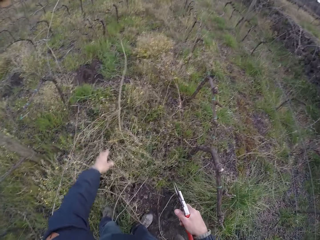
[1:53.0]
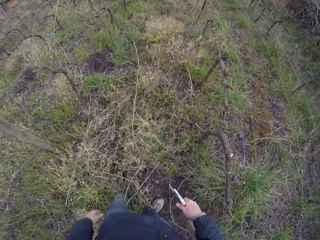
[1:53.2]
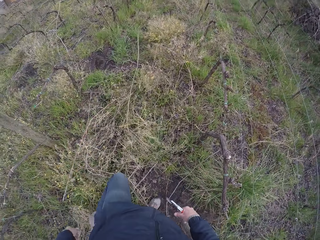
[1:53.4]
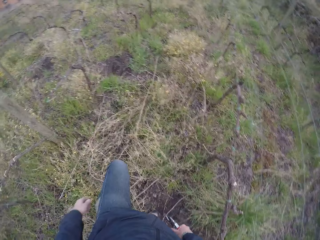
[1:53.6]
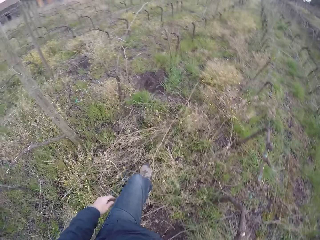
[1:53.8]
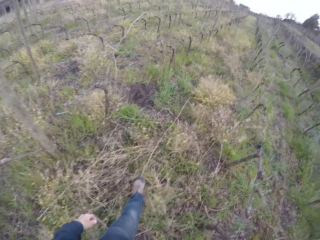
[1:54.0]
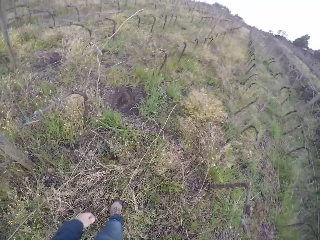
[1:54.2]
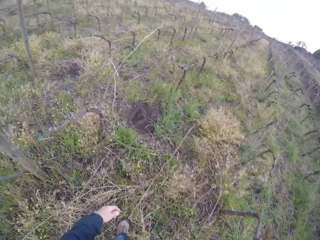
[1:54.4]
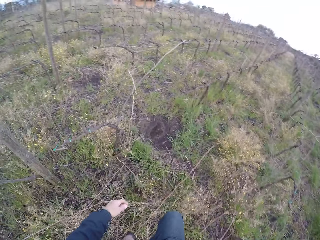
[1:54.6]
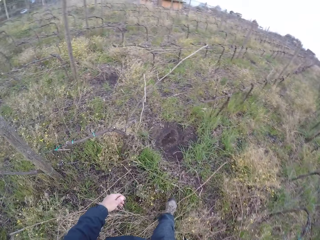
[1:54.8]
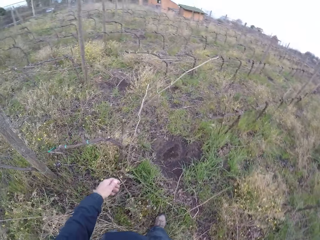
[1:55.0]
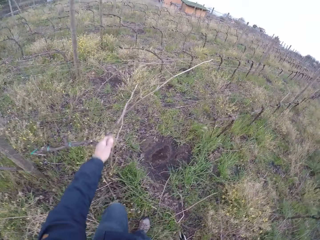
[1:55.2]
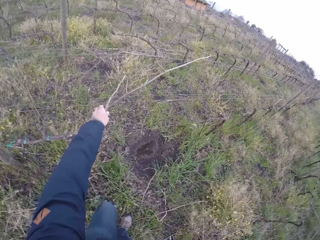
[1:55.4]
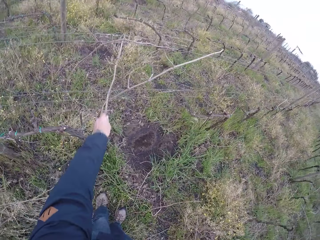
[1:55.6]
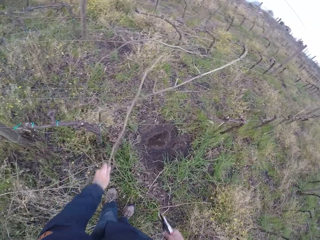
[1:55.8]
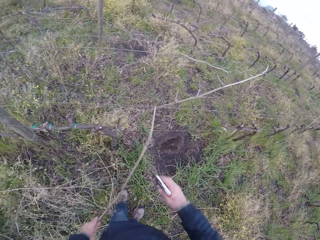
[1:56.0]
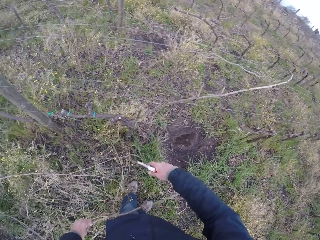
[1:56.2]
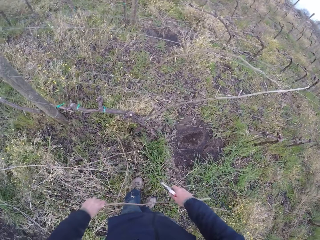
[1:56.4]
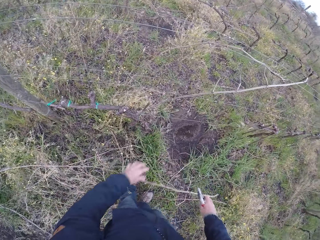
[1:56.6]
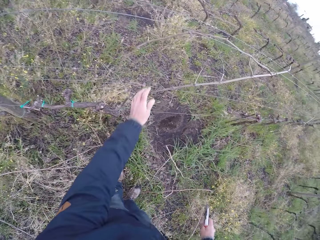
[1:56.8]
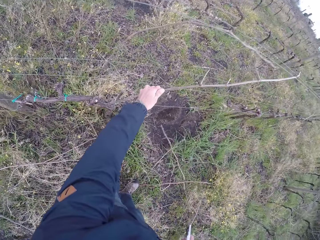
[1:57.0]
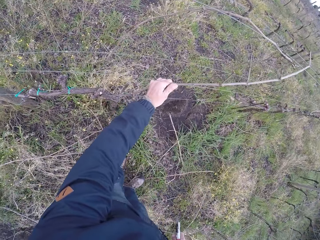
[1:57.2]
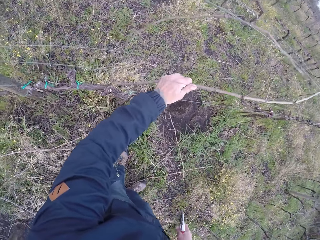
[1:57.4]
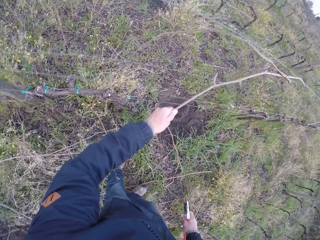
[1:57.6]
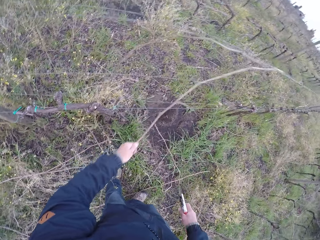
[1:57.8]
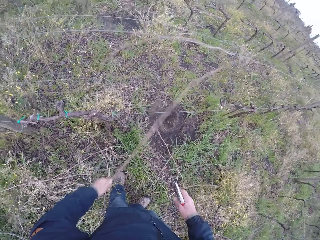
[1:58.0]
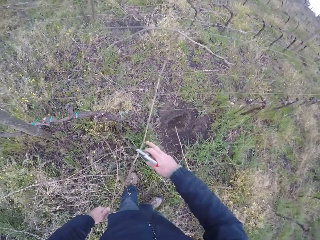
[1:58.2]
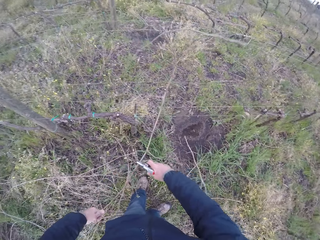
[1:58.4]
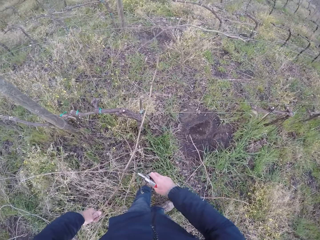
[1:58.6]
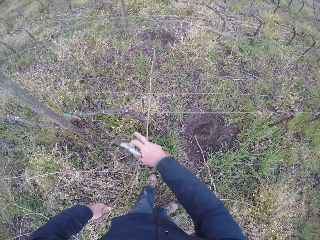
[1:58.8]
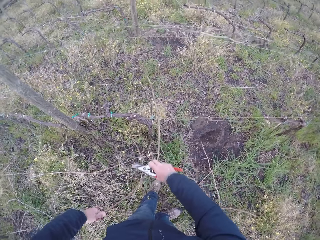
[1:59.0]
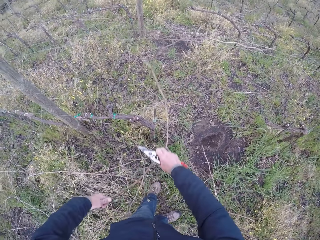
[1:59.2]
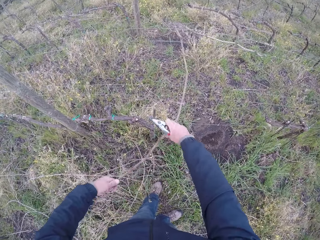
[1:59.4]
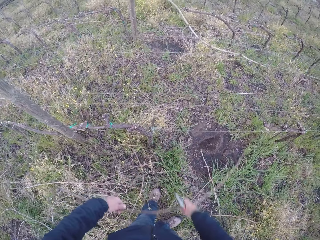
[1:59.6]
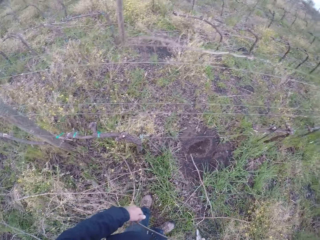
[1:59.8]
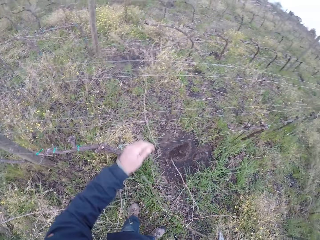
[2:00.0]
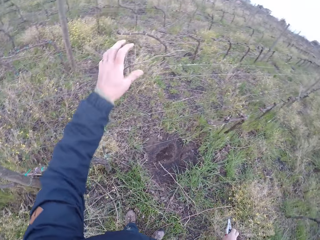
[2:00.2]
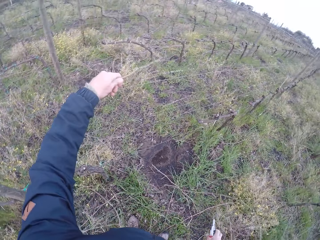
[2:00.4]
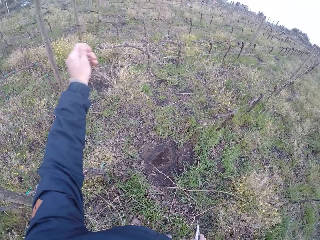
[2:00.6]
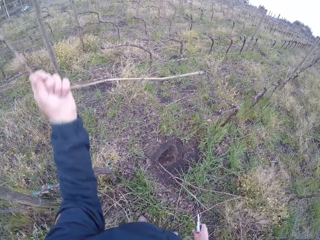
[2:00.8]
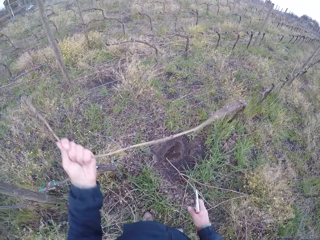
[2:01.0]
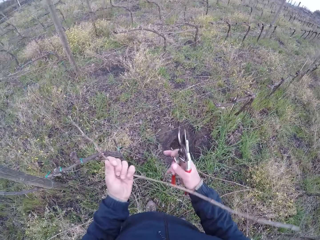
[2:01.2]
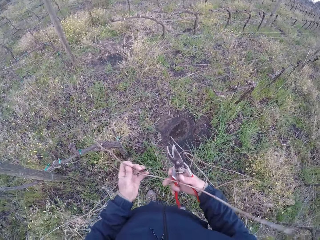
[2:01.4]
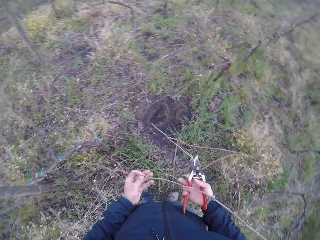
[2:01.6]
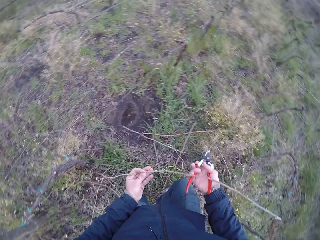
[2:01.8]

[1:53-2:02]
The camera wearer drops the twig on the ground with his left hand. He pulls a twig from the wire fence with his left hand. He holds the twigs with both hands. He drops the twig on the ground with his left hand. He pulls a twig from the wire fence with his left hand. He cuts the wood or twig with the secateurs. He pulls the twig from the wire fence with both hands. He drops the twig on the ground with his right hand. He pulls a twig from the wire fence with his left hand. He holds the twigs with both hands.

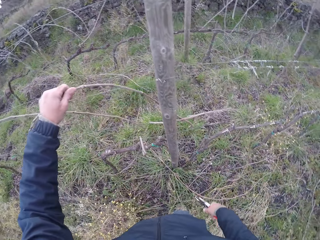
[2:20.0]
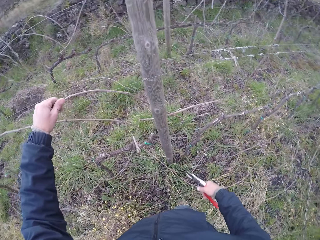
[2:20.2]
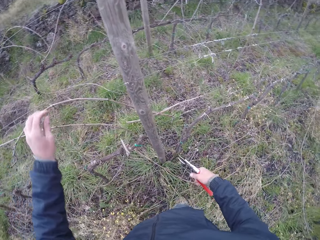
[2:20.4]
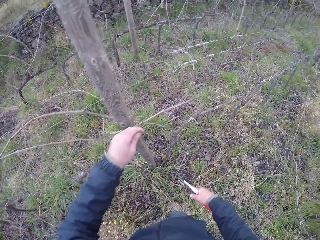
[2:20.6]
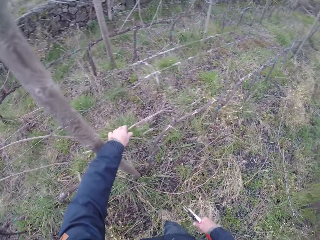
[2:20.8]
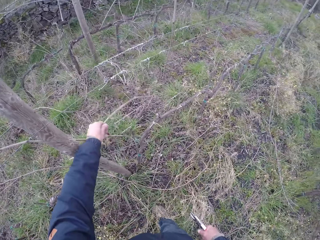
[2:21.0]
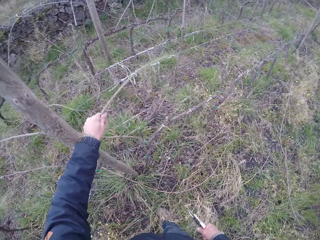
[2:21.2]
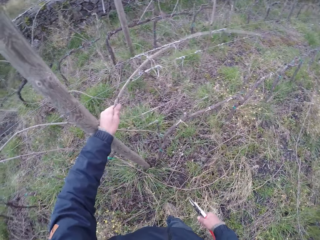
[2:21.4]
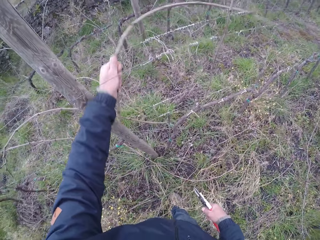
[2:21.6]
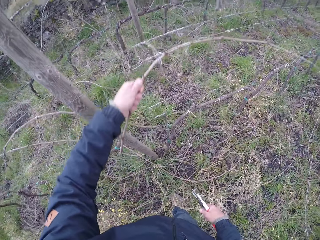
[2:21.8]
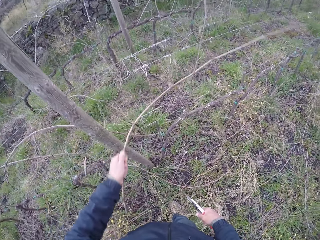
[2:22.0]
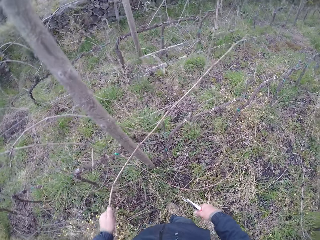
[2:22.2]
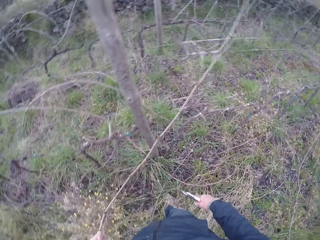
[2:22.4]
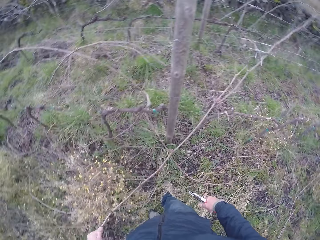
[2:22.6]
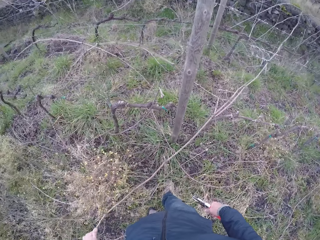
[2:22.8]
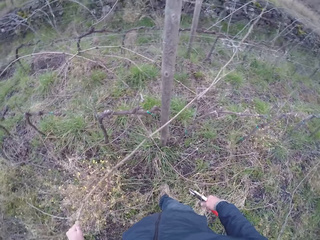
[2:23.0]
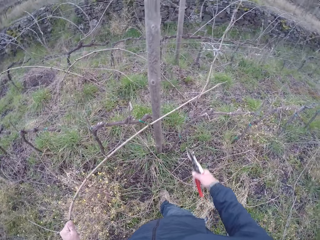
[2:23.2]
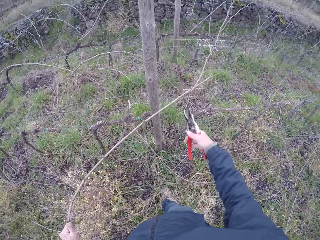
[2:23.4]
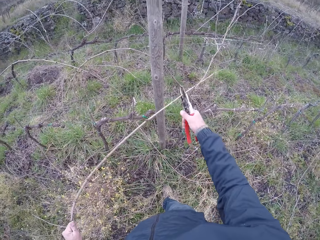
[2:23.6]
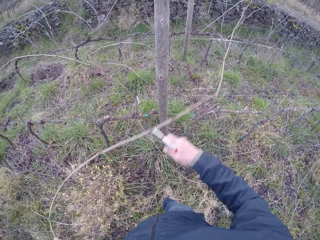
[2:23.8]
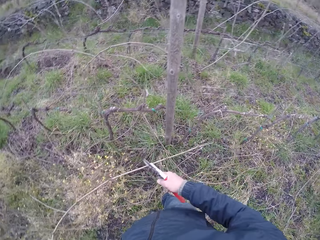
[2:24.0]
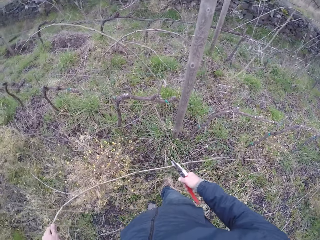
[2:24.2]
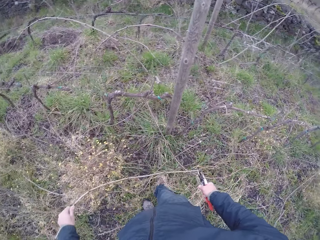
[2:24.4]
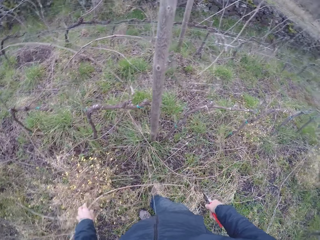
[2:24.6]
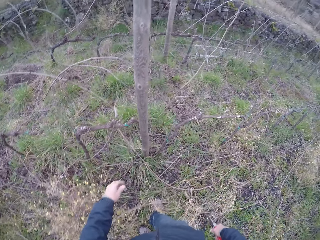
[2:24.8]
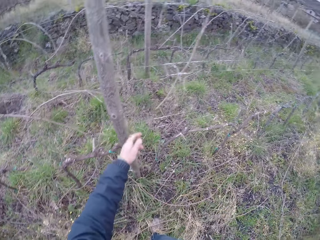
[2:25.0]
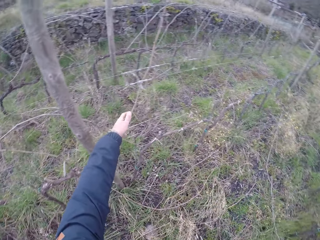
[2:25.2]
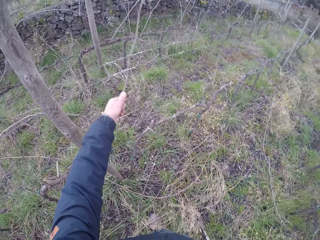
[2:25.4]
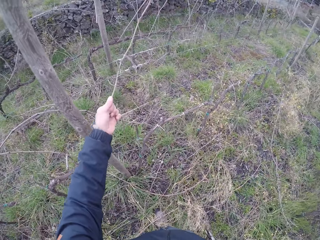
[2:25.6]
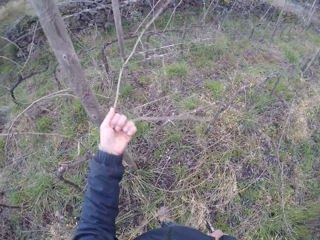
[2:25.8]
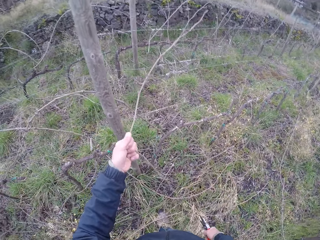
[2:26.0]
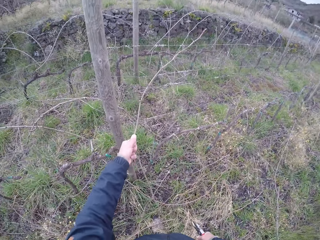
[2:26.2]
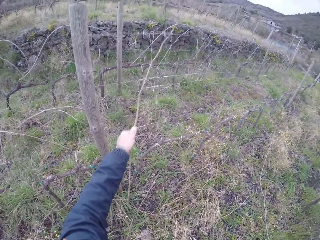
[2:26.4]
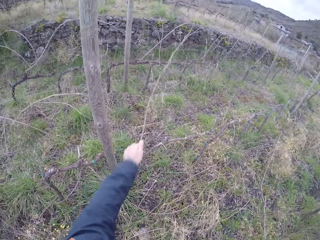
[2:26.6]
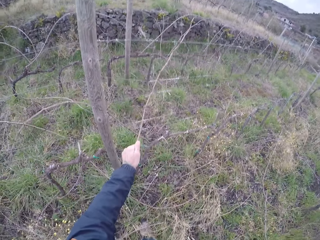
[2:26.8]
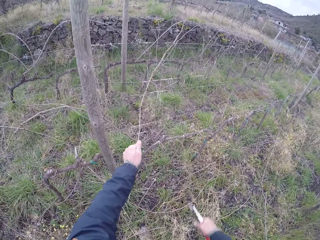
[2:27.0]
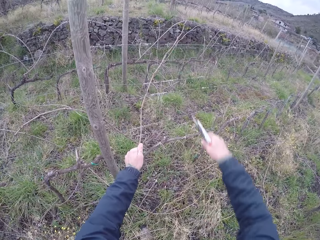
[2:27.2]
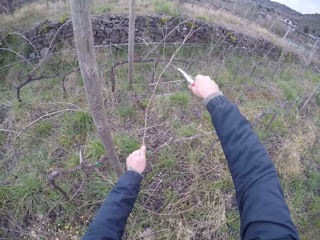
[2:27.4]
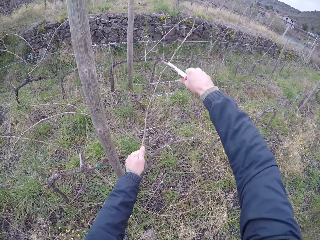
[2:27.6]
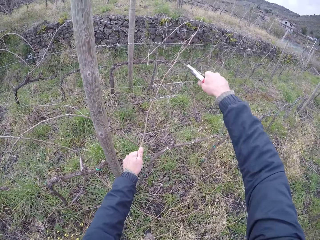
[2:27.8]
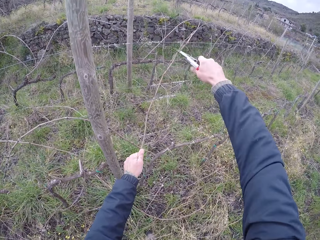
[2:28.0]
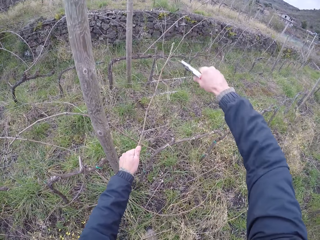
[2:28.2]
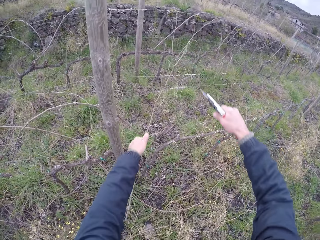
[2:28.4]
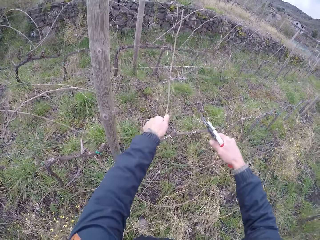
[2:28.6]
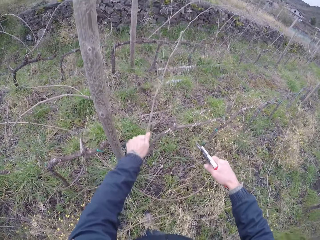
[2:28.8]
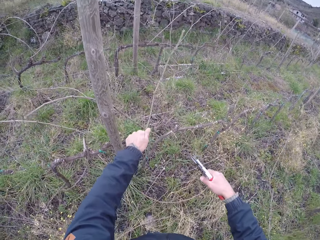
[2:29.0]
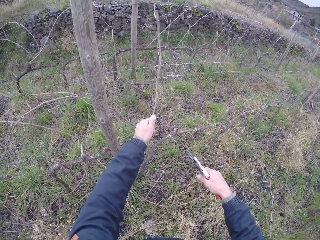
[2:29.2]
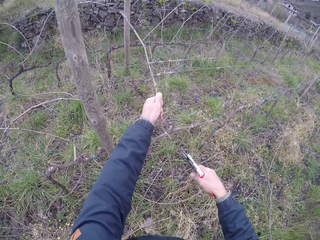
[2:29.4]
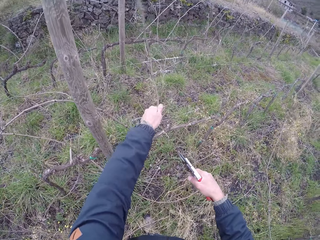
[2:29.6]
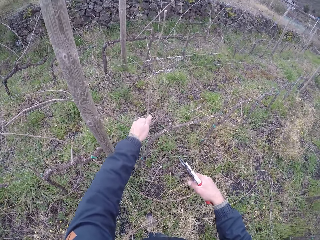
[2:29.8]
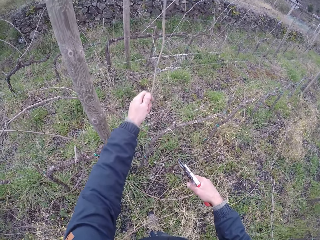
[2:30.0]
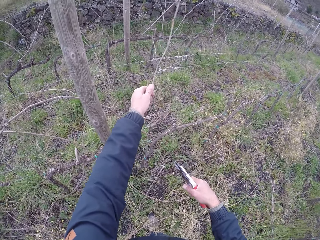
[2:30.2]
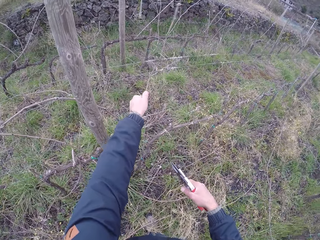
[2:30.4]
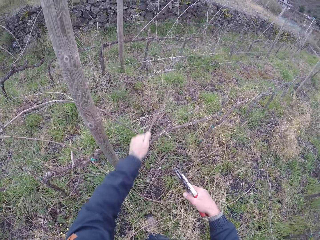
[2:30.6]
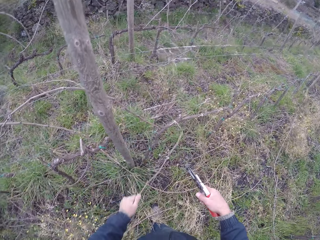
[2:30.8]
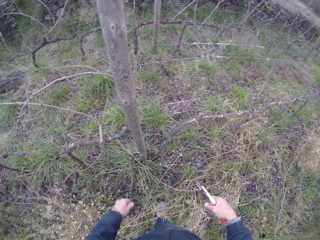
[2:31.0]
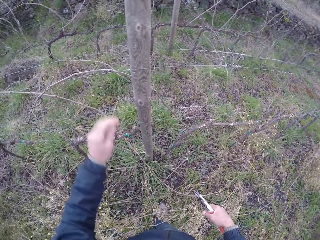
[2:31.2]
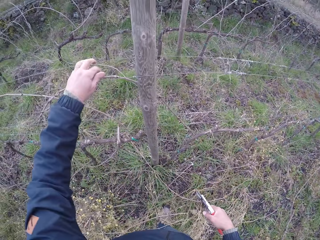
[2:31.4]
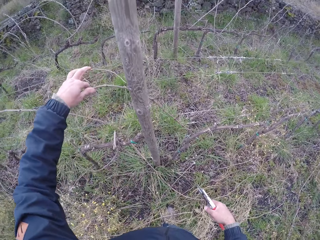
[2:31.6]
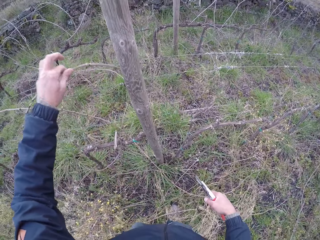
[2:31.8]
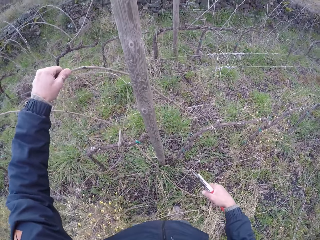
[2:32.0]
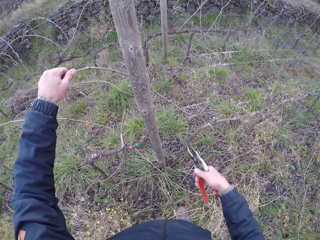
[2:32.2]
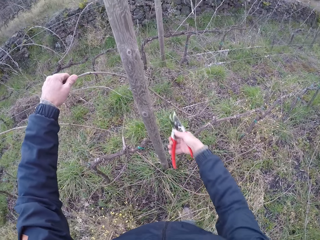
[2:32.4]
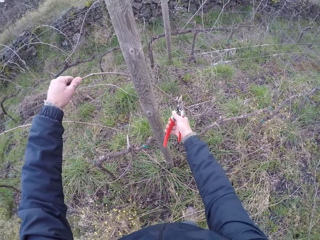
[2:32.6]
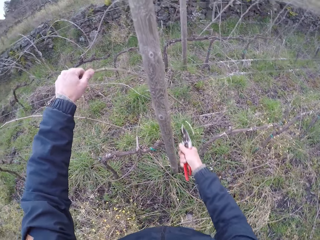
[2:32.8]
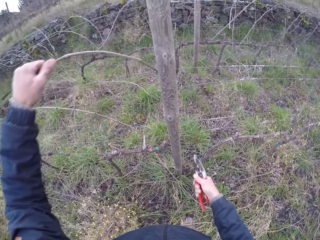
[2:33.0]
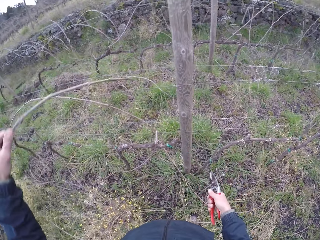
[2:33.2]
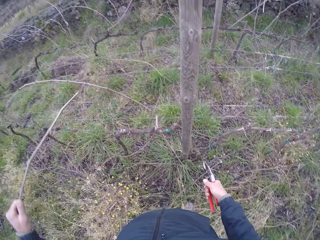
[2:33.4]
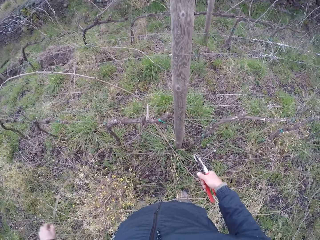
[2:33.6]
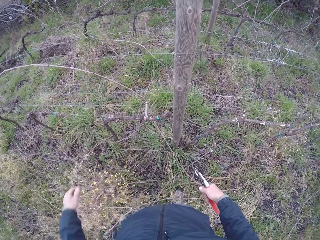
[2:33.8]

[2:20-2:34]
The camera wearer touches a twig on the wire fence with his left hand. He holds the wood or twig. He pulls a twig from the wire fence with his left hand. He pulls the twig from the wire fence with the secateurs in his right hand. He cuts the wood with the secateurs. He drops the twig on the ground with his left hand. He pulls a twig from the wire fence with his left hand. He cuts a branch of the twig with the secateurs in his right hand. He drops the twig on the ground with his left hand. He holds a twig on the wire fence with his left hand. He pulls the wood. He cuts a branch of the twig with the secateurs in his right hand.
